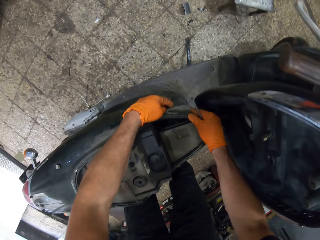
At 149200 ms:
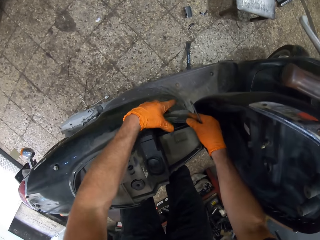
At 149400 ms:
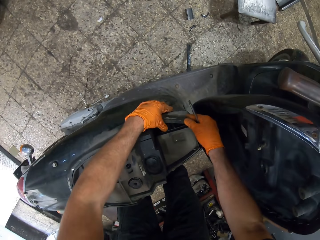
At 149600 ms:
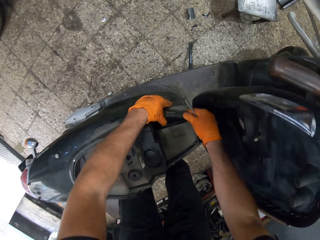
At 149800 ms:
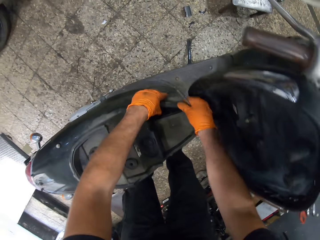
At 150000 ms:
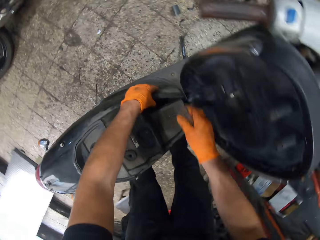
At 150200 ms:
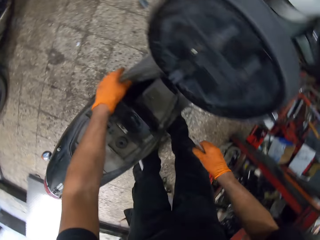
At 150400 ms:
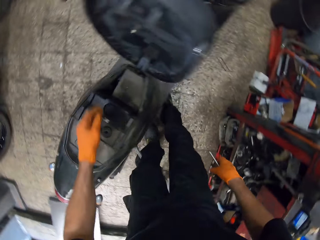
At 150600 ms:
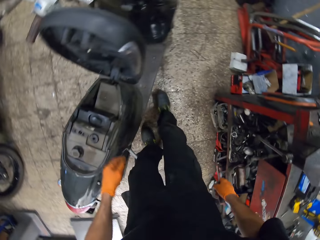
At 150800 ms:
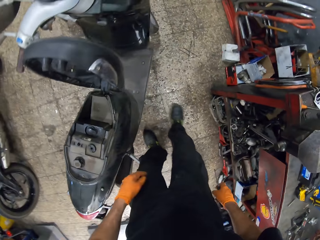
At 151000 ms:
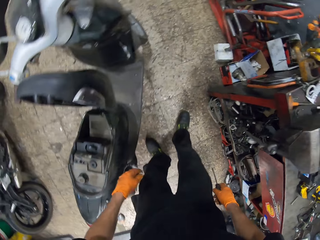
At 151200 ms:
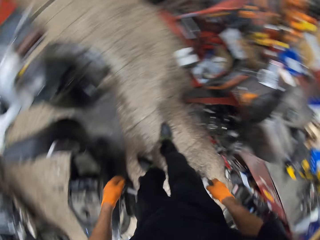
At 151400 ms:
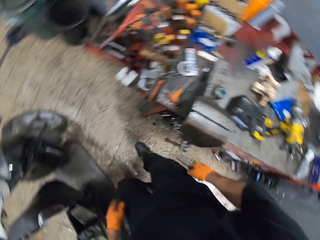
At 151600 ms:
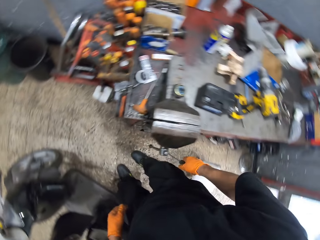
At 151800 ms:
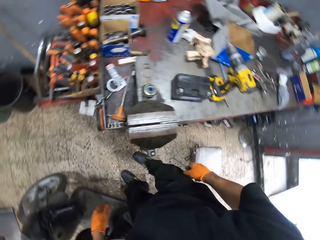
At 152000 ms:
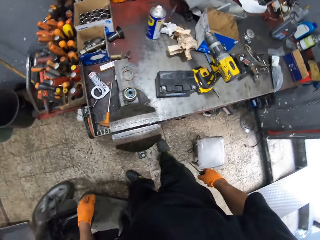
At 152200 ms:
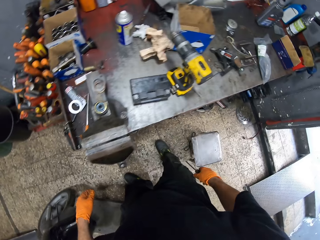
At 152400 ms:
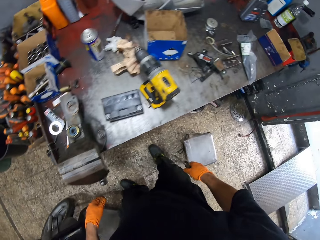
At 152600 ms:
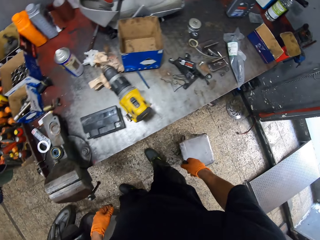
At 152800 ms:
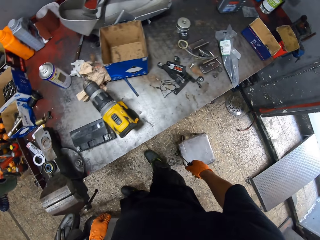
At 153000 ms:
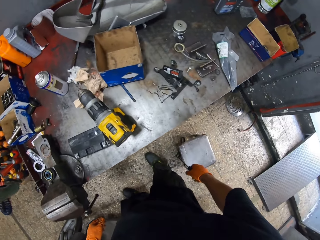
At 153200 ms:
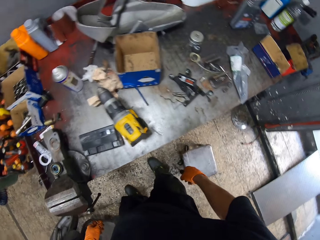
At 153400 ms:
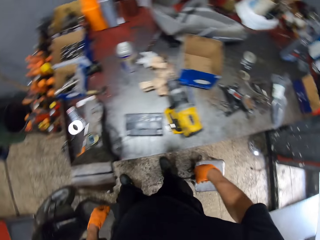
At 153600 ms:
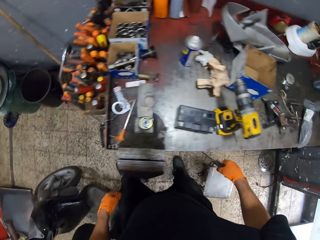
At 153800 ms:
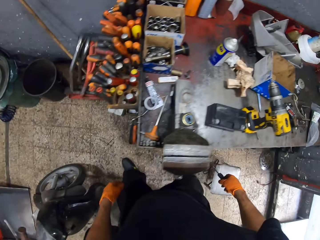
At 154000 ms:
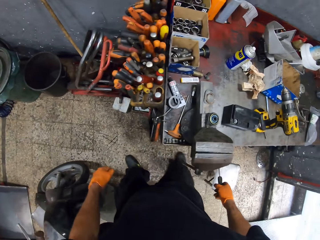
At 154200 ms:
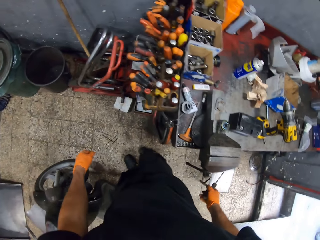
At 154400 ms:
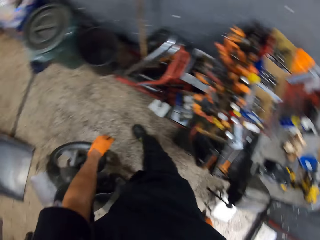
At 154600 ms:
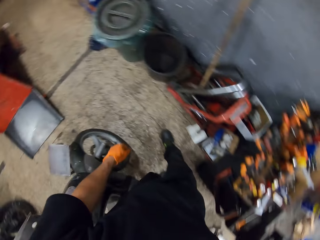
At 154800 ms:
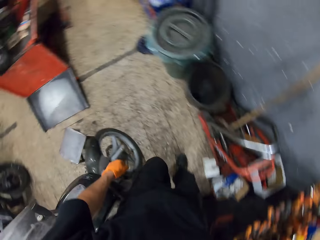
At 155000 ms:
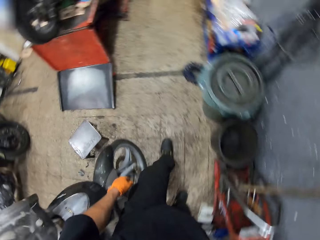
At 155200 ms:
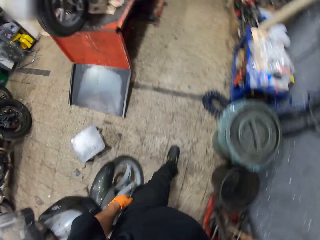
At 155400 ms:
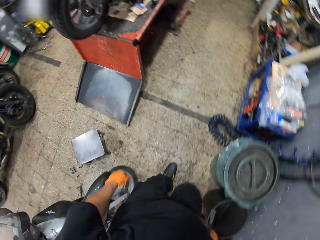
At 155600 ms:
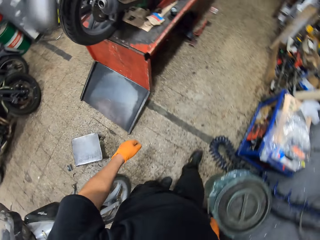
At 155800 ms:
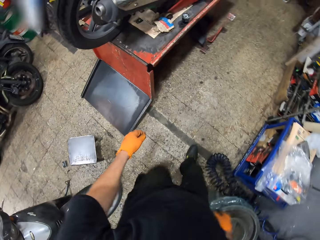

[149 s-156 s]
The camera wearer joins something on the motorbike. They move towards the workshop iron table. They turn around and walk around.

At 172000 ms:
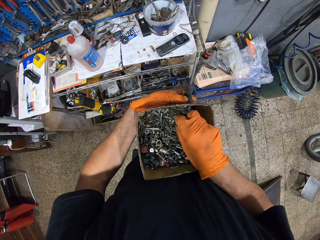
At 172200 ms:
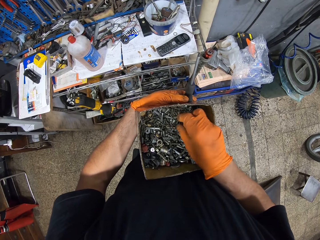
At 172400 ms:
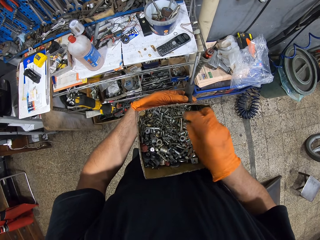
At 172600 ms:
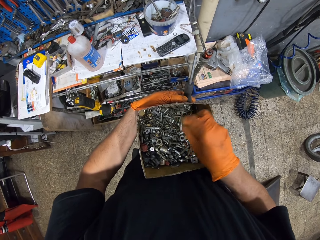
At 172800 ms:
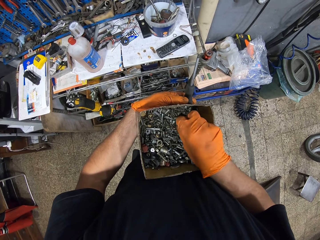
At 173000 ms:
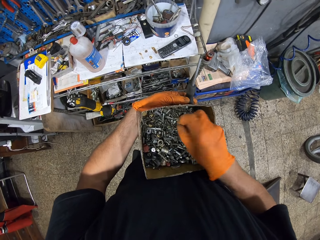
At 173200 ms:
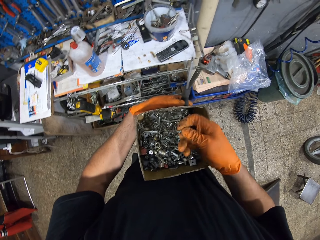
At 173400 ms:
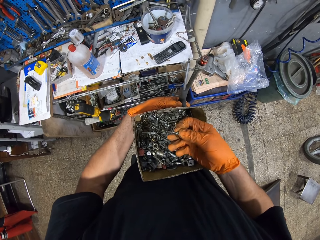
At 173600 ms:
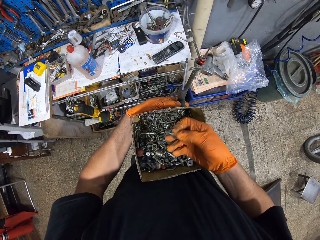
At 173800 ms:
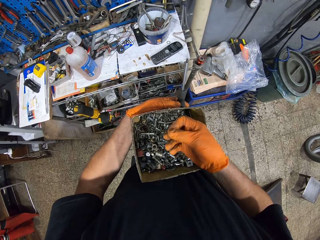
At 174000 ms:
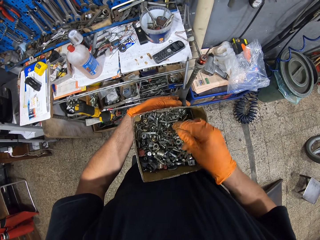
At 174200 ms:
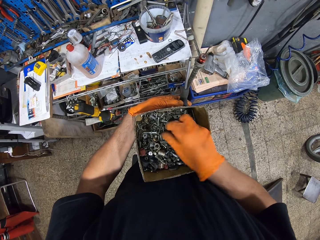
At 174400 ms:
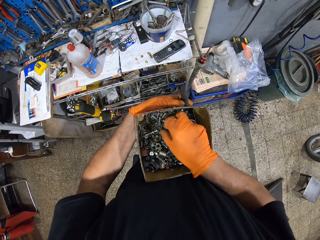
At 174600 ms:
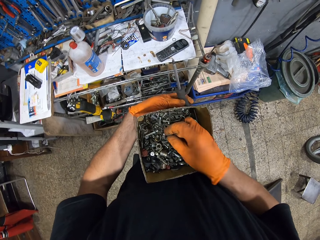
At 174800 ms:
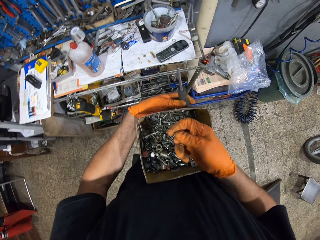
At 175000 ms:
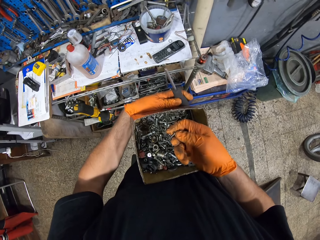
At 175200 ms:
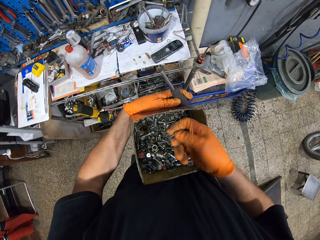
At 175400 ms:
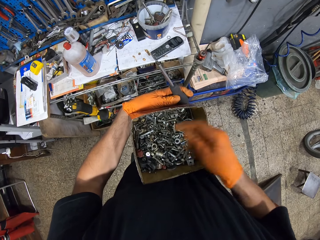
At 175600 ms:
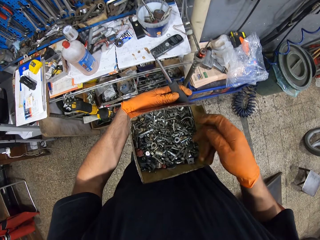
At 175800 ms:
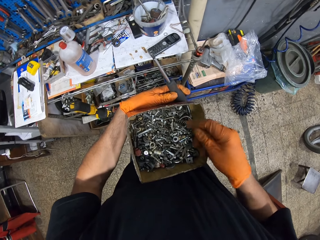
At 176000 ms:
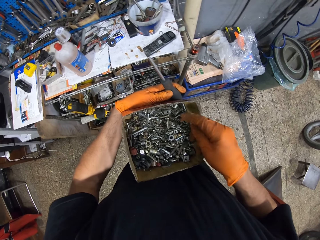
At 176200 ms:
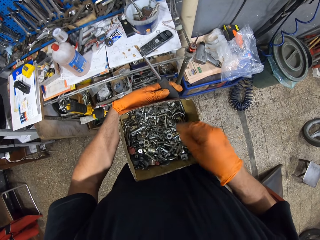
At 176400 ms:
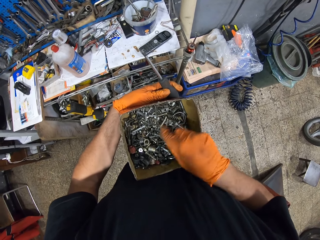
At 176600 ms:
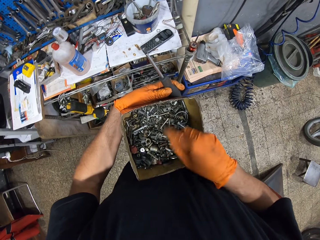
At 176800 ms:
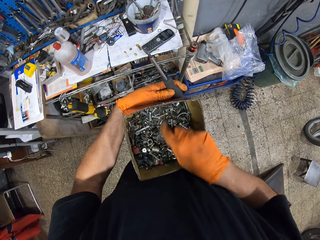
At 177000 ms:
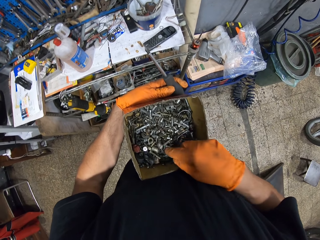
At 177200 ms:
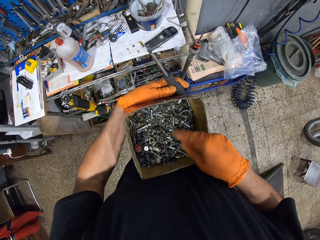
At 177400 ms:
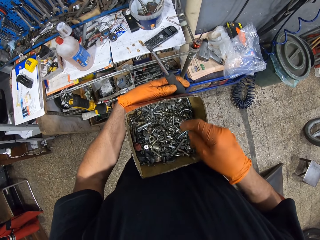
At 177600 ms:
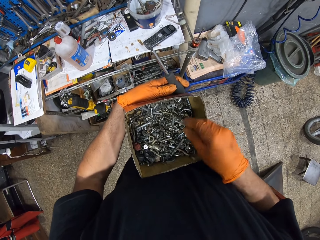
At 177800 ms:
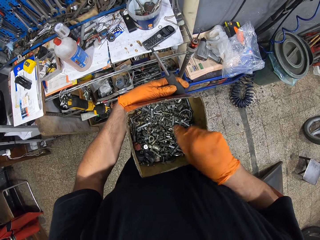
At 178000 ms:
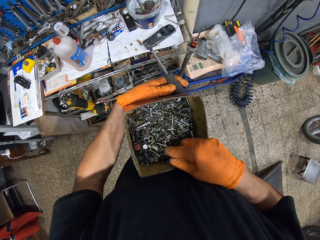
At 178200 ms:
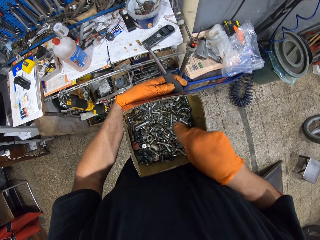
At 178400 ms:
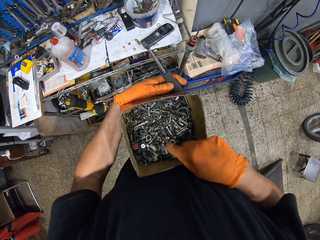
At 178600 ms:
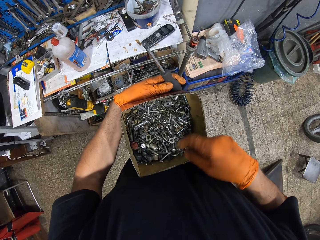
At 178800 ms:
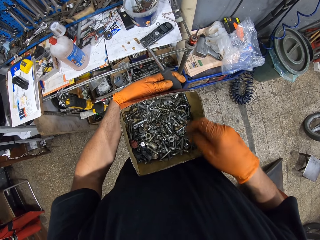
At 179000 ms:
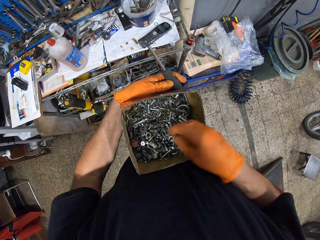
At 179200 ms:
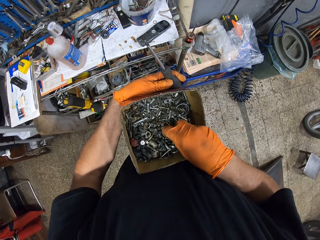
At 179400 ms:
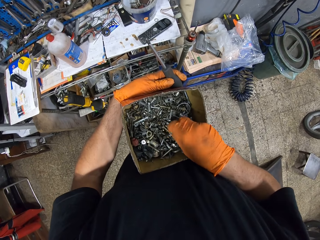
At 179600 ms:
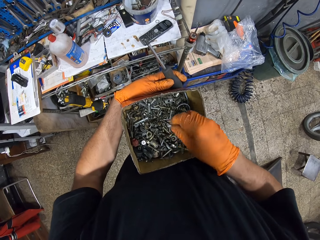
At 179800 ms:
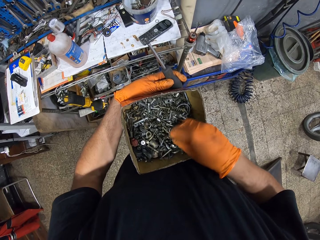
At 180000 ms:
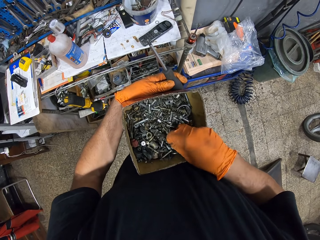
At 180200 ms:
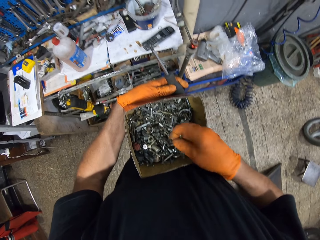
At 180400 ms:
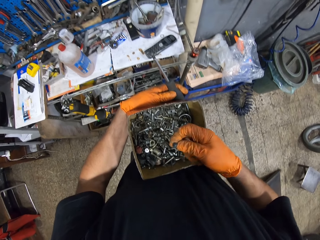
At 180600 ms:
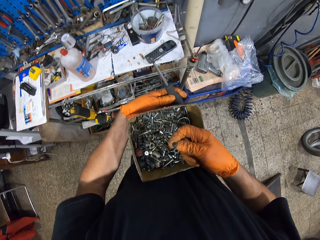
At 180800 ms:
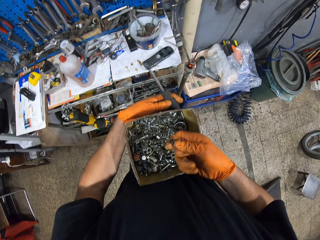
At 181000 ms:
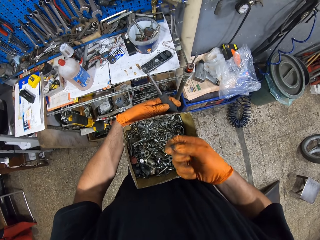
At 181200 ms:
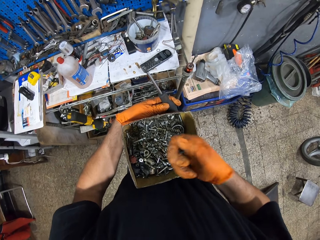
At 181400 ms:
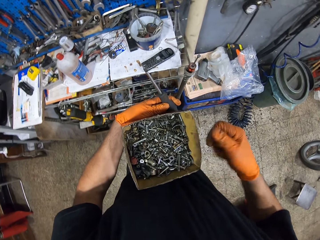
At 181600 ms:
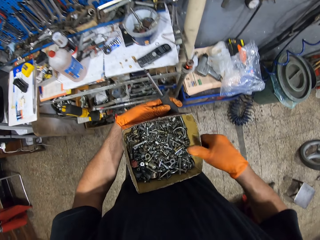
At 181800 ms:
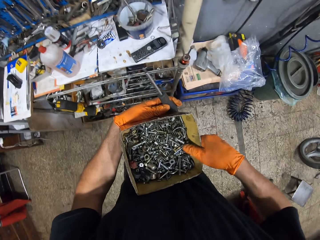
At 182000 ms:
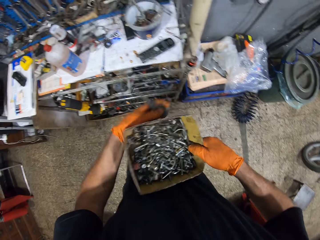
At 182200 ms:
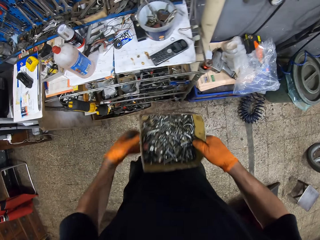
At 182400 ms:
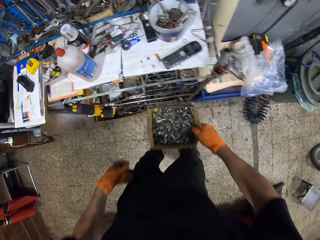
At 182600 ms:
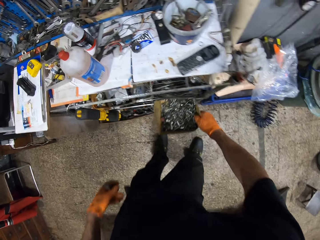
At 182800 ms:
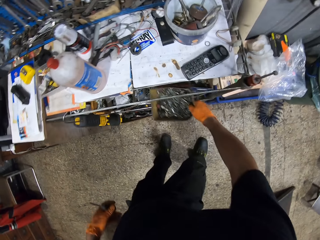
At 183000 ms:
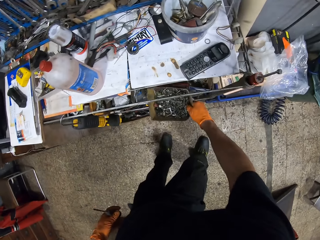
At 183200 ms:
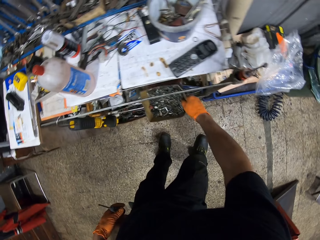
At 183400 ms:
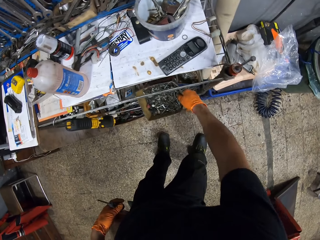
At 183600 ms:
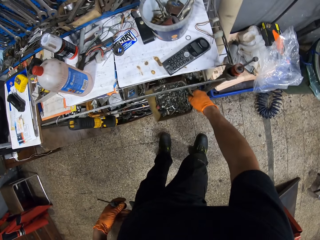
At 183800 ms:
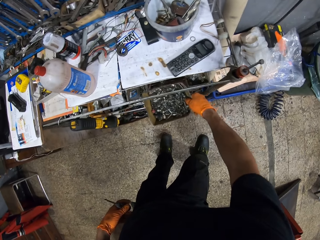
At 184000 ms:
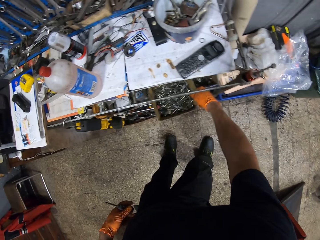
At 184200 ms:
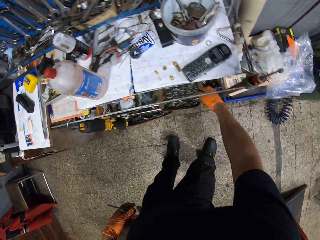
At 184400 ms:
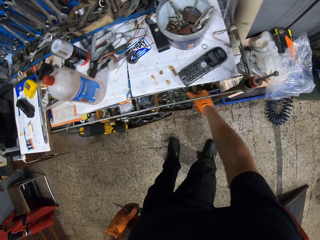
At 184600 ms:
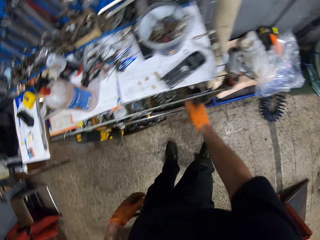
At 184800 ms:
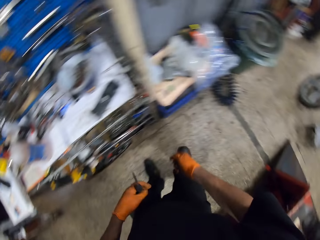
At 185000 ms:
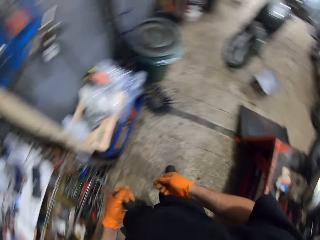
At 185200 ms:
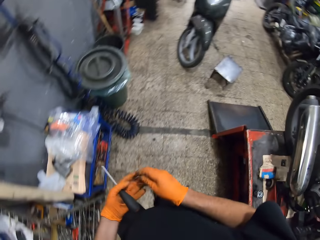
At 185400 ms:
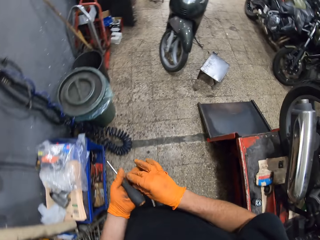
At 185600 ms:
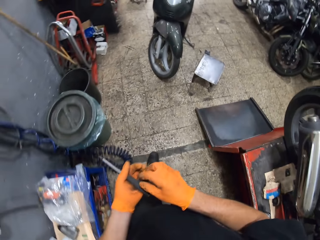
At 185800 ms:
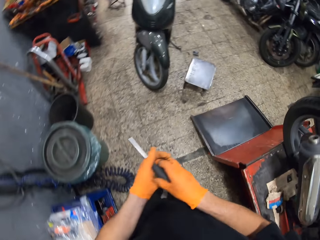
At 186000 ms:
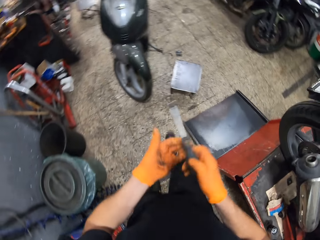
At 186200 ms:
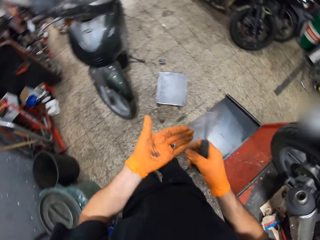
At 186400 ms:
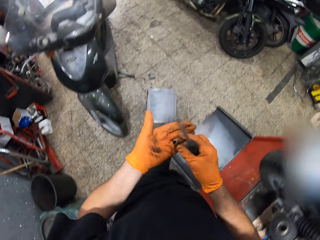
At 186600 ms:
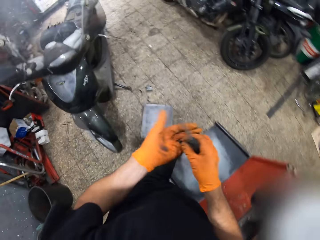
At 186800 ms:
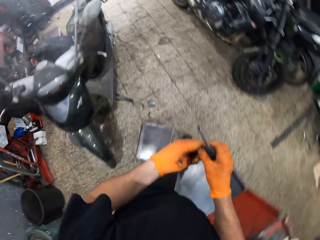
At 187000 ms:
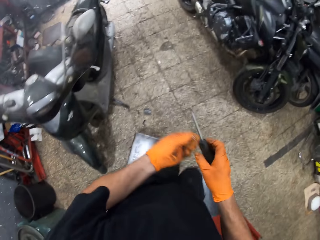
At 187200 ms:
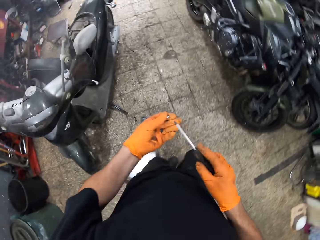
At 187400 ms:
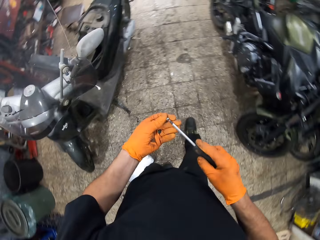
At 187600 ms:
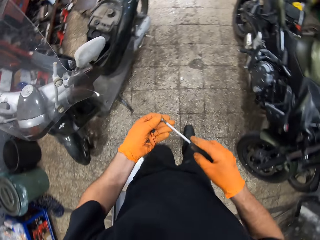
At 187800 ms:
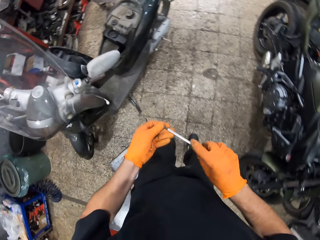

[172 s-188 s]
The camera wearer picks a bolt with his right hand from the bolt box. He drops the bolt in his right hand inside the bolt box. He searches for a bolt in the bolt box with his right hand. He picks a bolt with his right hand from the bolt box. He drops the bolt box with his right hand on the shelf. He moves towards the scooter bike. He passes the screwdriver from his left hand to his right hand. He places the bolt in his left hand on the screwdriver in his right hand.
